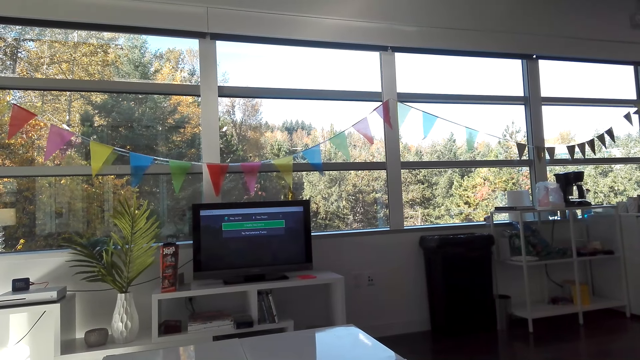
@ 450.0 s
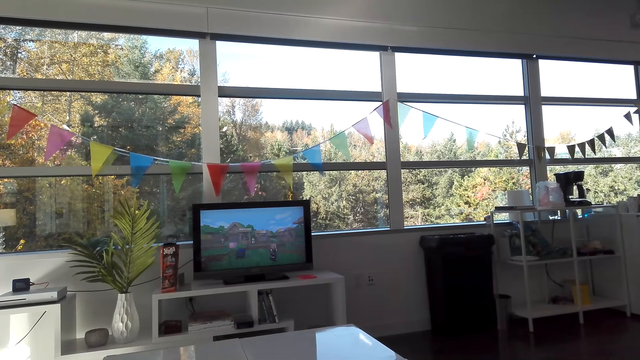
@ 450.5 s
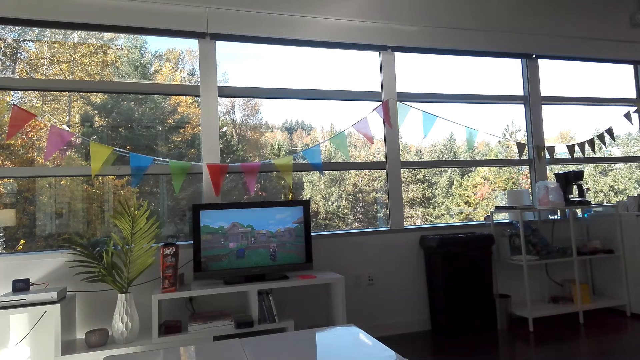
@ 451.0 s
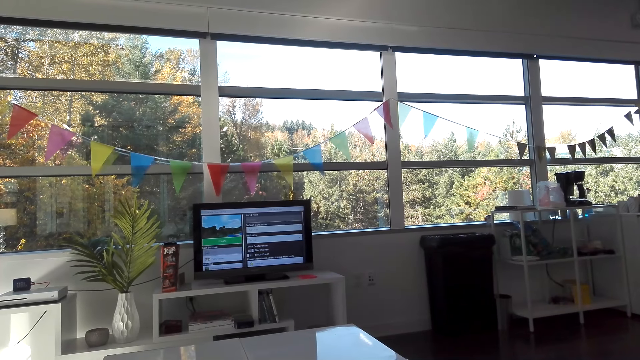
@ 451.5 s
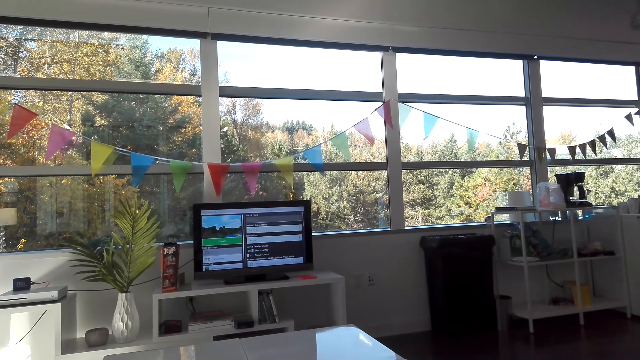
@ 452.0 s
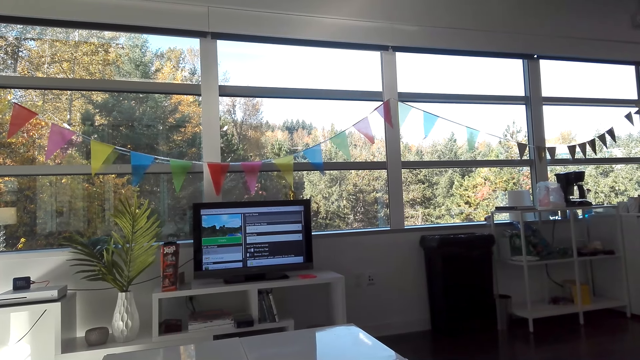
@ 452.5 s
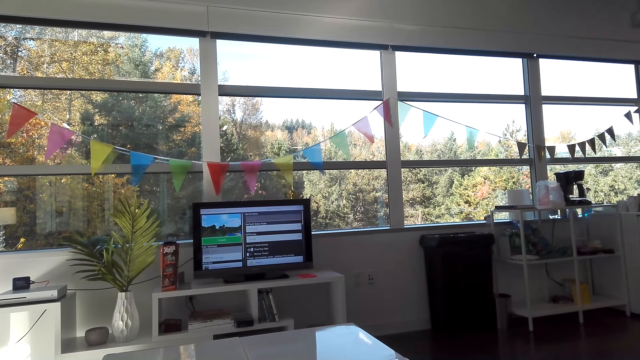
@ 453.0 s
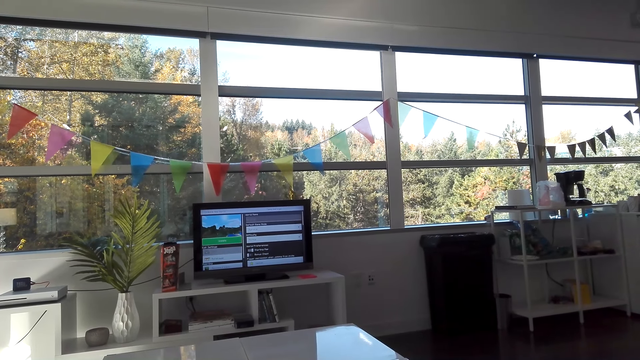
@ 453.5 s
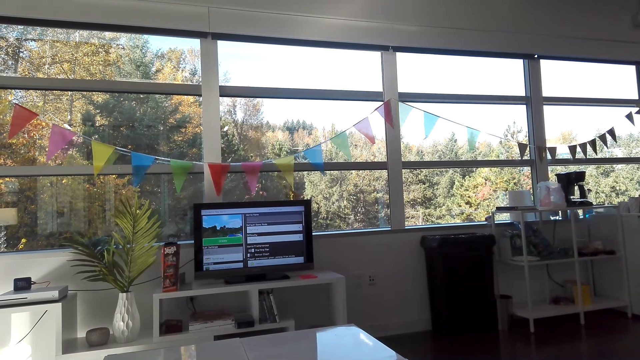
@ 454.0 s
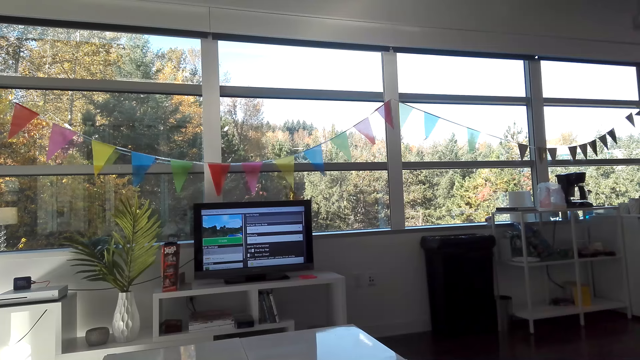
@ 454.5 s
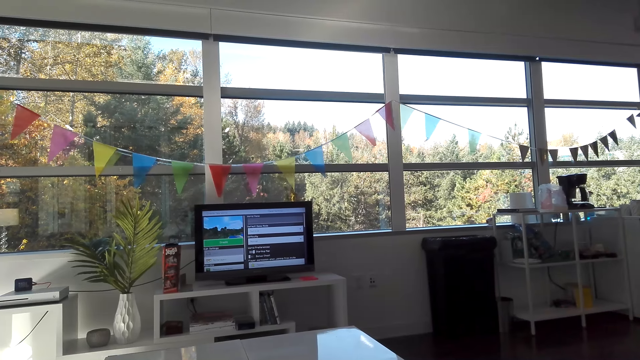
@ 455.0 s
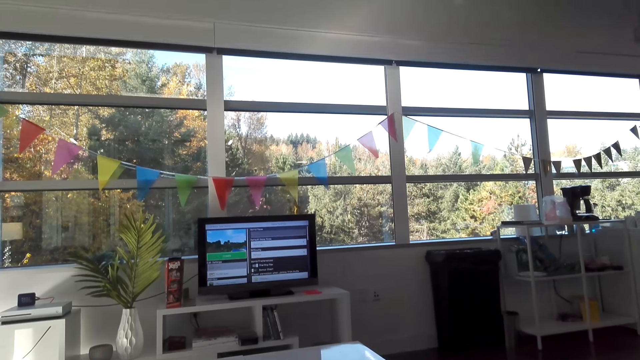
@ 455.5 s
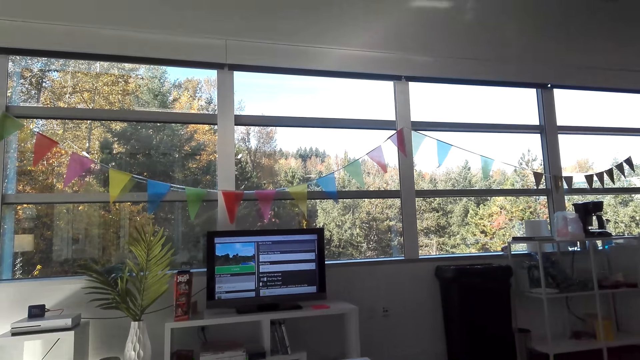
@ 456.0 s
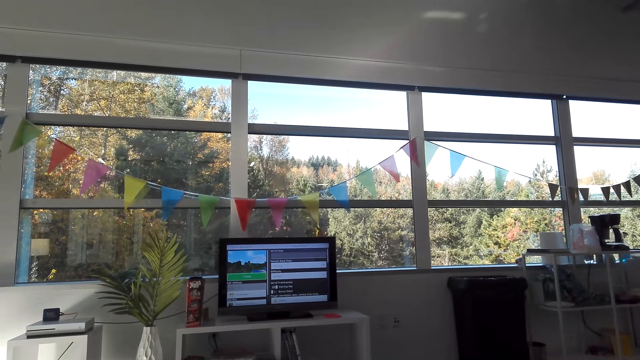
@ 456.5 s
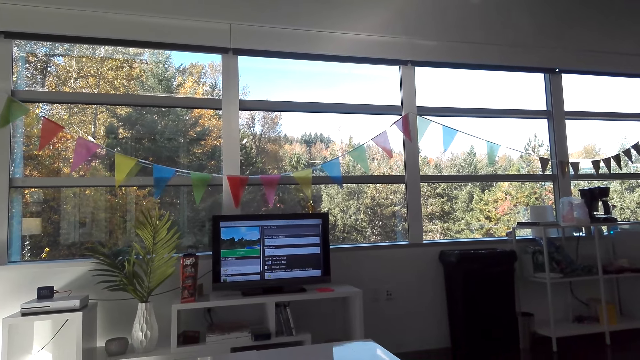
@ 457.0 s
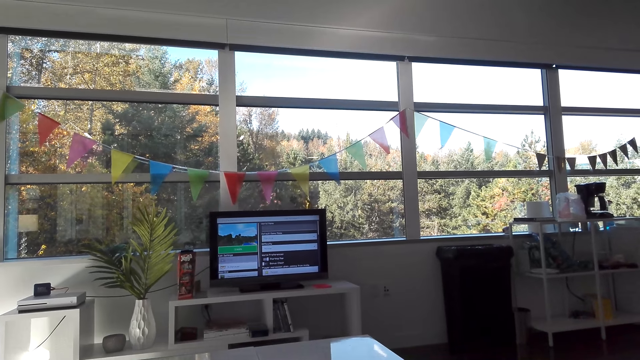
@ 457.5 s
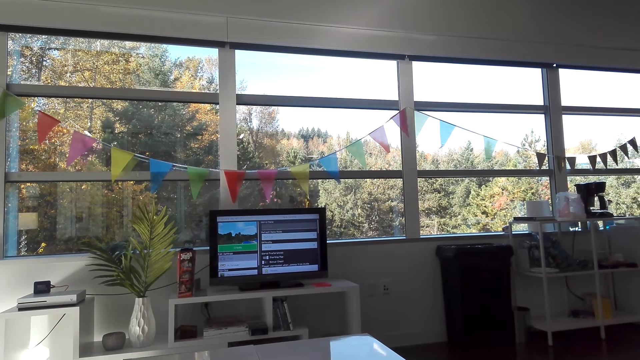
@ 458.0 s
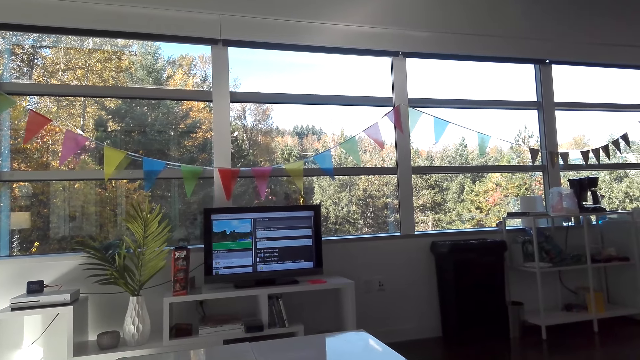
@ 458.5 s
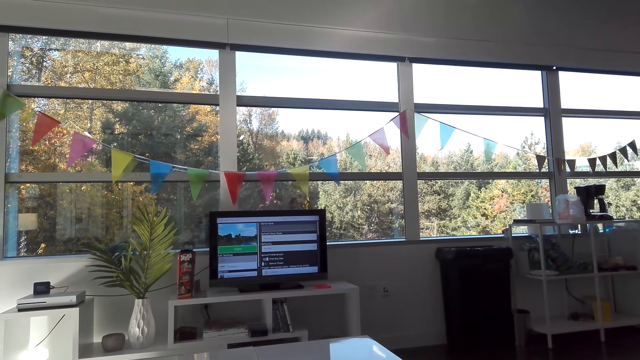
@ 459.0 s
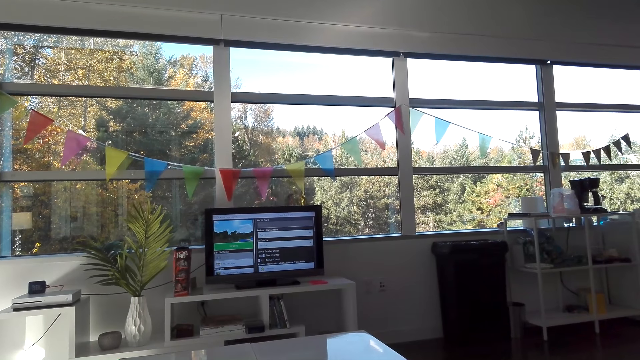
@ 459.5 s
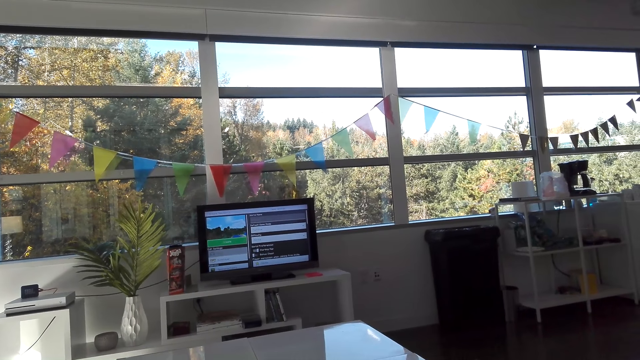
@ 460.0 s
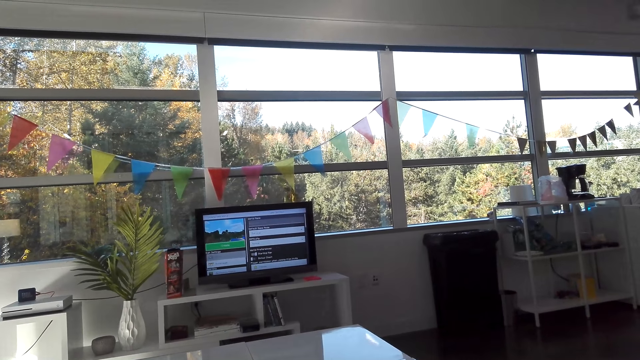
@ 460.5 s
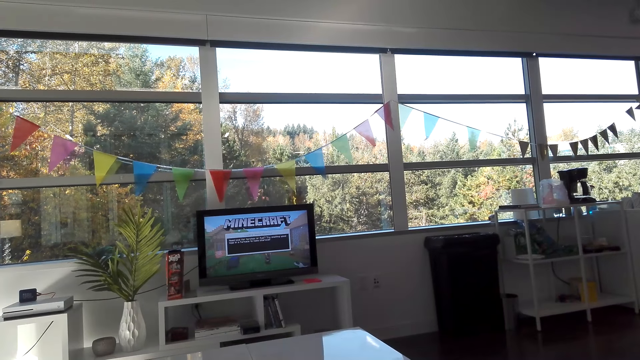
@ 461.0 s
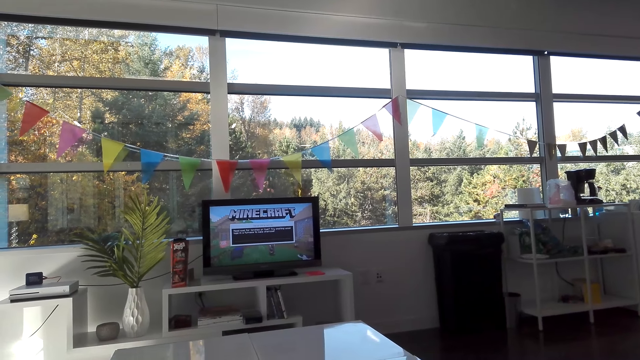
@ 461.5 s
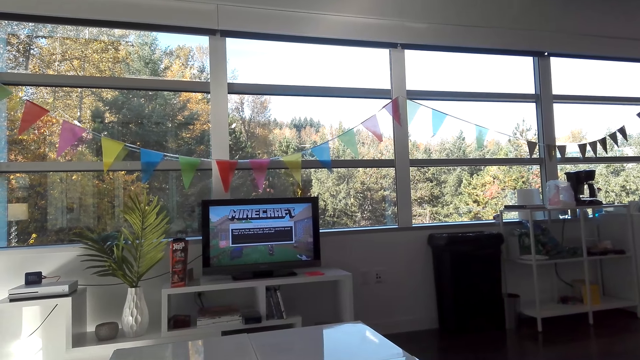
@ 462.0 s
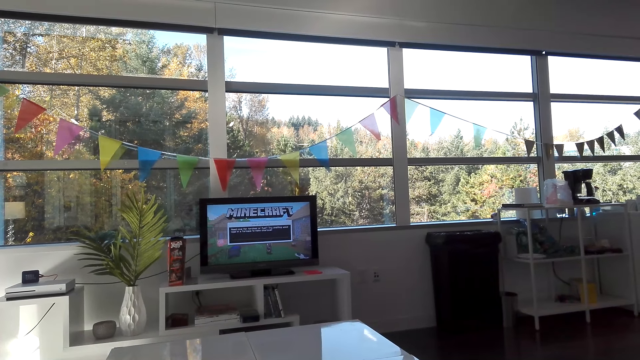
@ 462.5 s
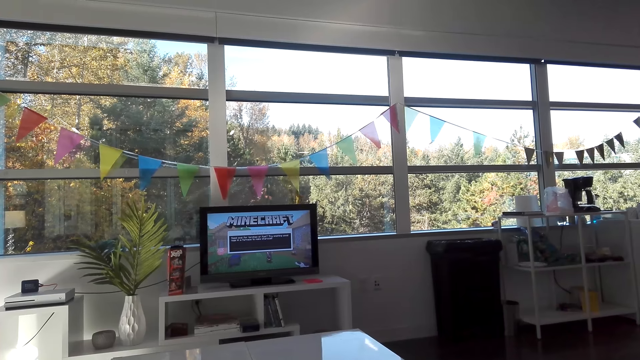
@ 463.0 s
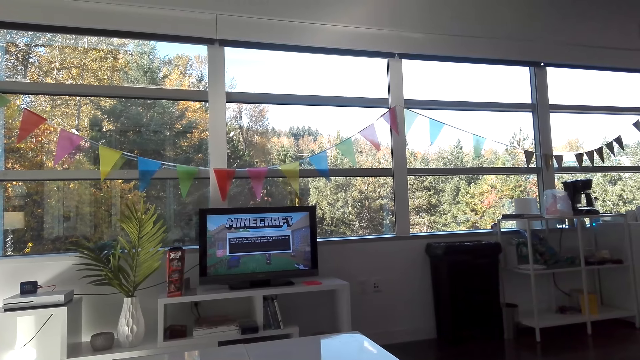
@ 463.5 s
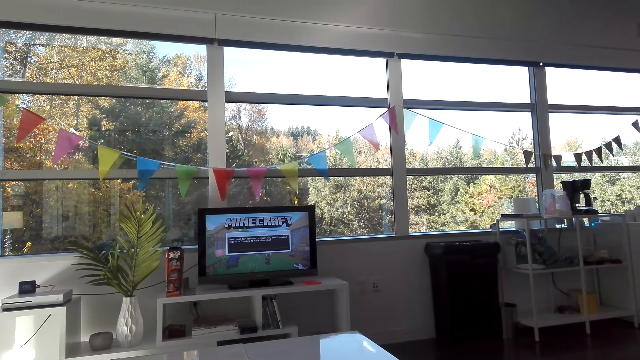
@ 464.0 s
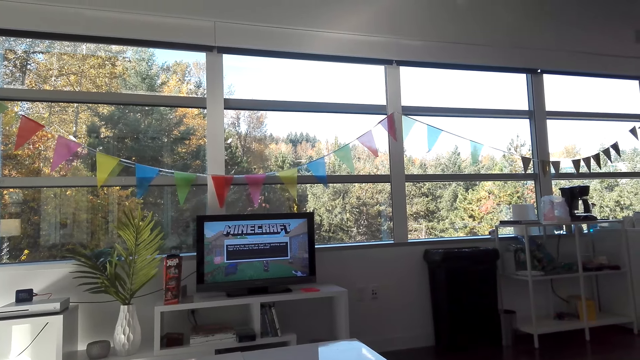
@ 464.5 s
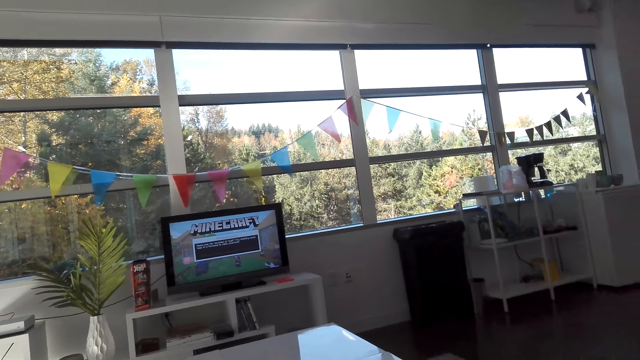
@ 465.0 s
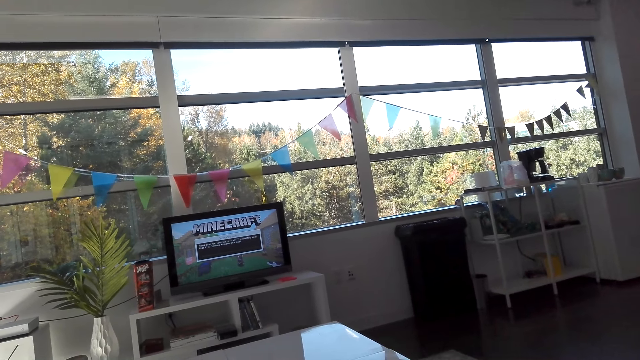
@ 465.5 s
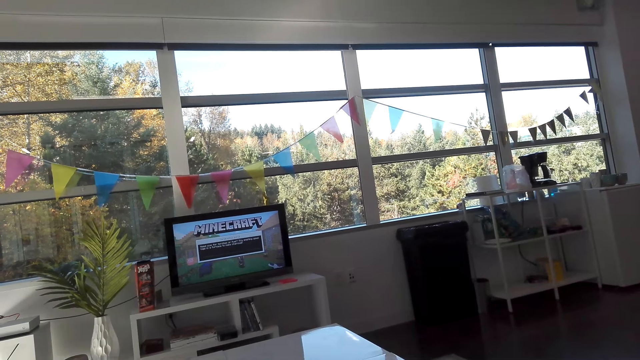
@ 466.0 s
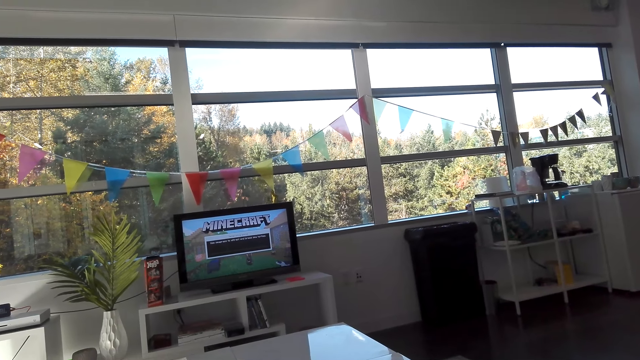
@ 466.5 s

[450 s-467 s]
The camera wearer converses with someone. They play the video game.

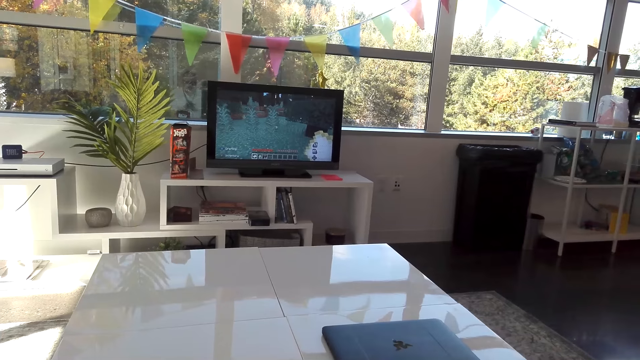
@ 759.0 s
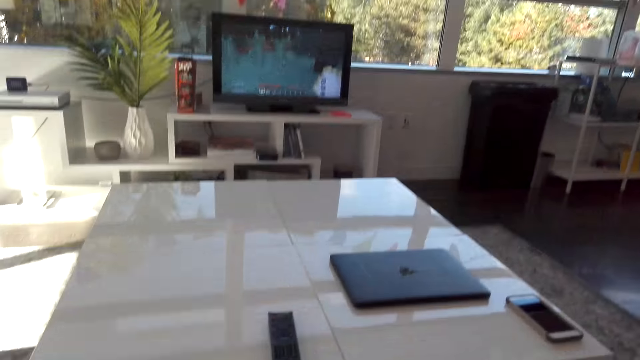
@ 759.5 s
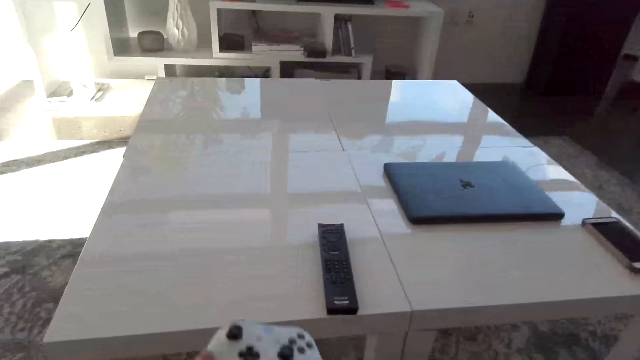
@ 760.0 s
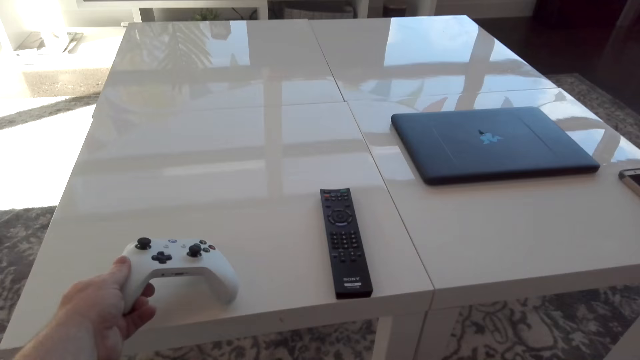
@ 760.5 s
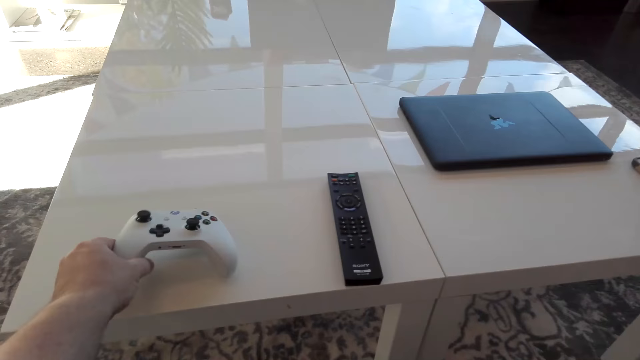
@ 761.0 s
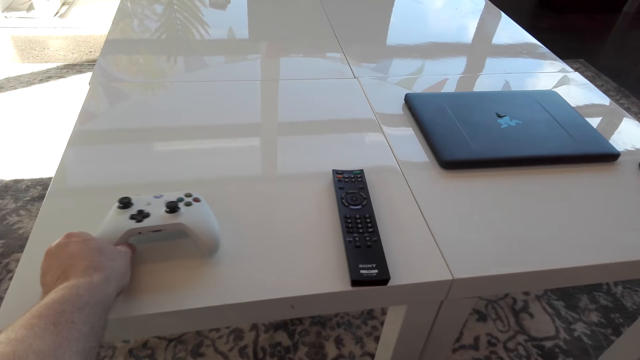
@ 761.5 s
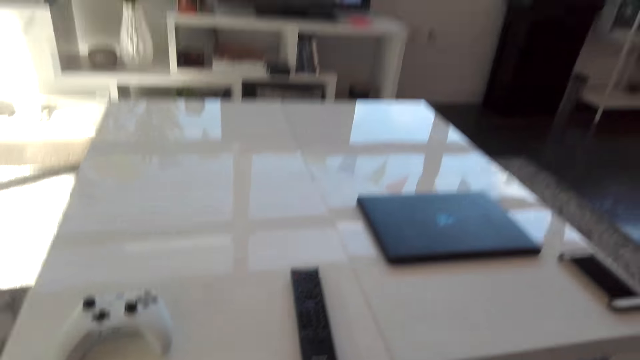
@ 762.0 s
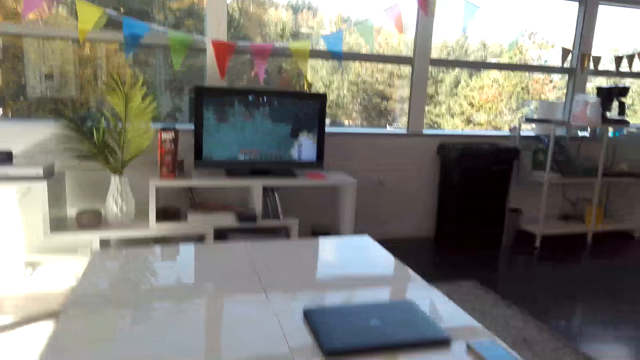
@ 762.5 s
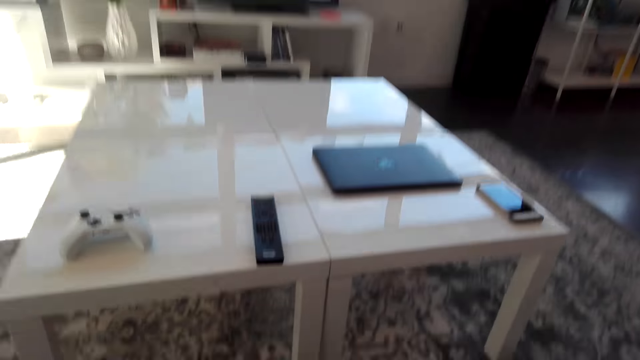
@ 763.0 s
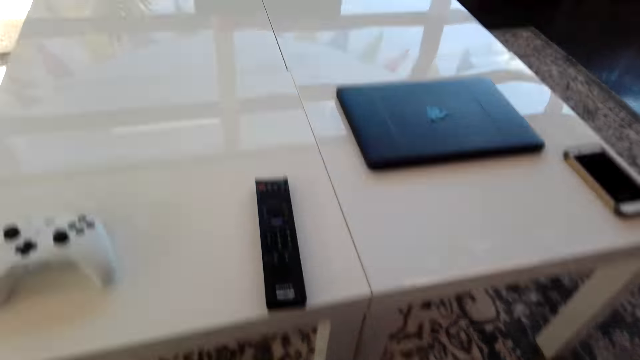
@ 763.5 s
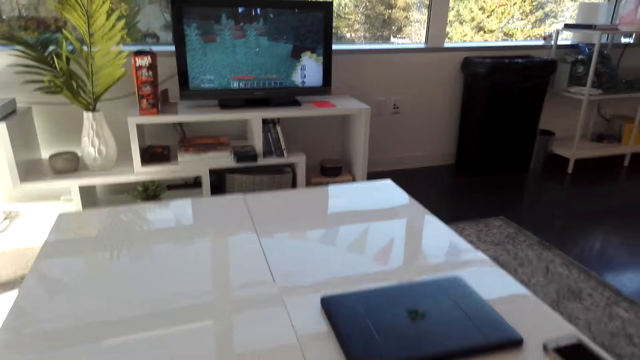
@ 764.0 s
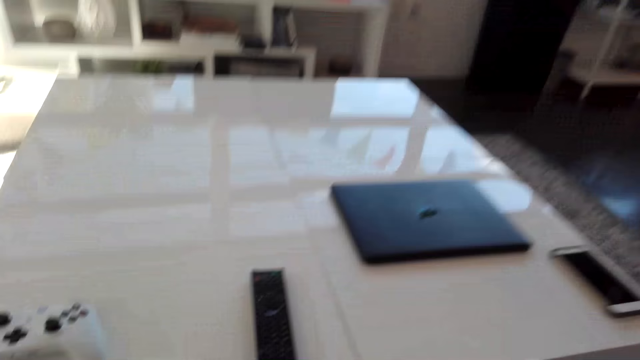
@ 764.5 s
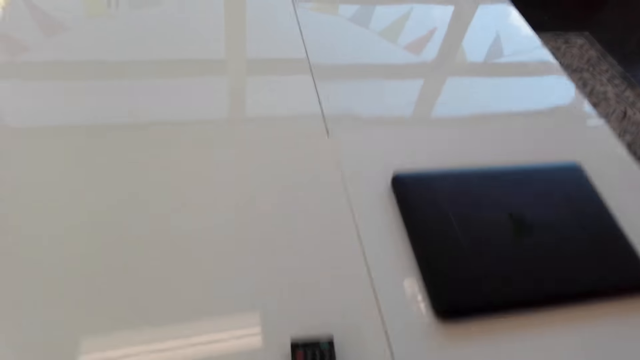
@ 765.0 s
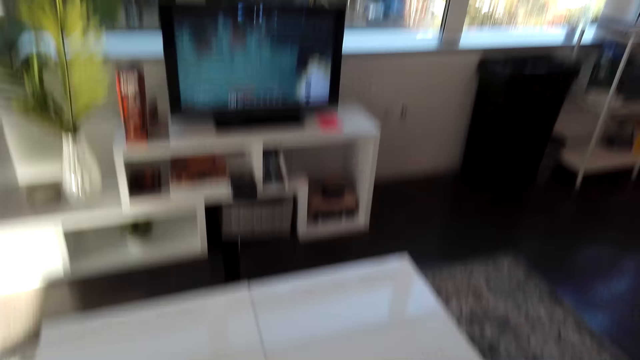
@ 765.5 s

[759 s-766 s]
The camera wearer puts the game pad on the table. They look around.
